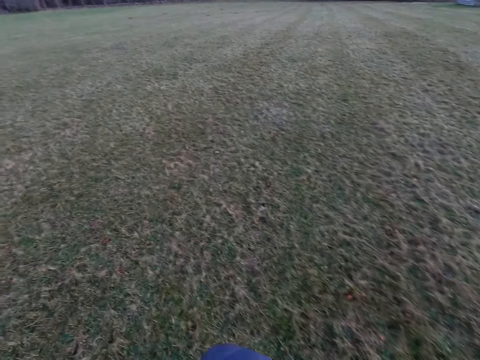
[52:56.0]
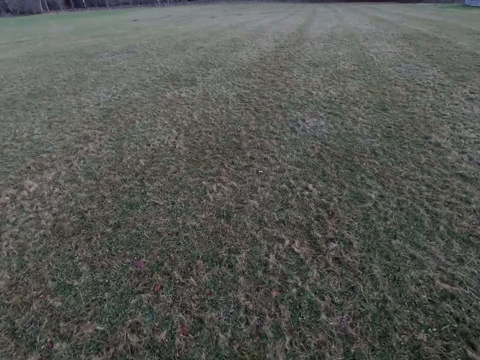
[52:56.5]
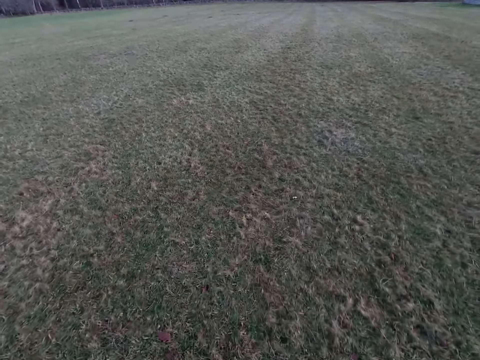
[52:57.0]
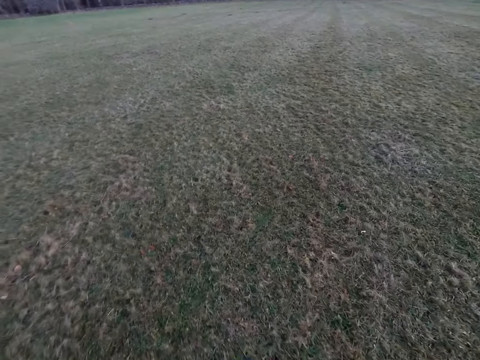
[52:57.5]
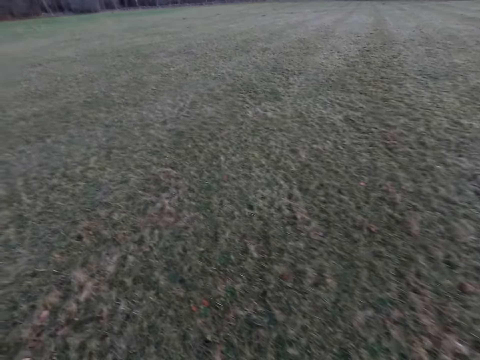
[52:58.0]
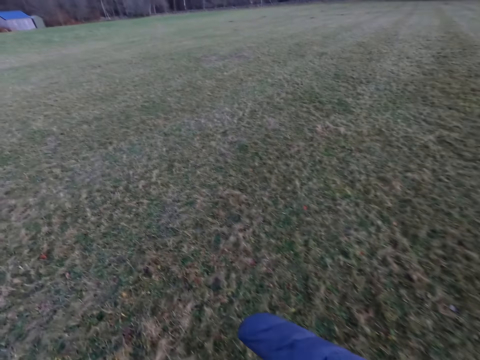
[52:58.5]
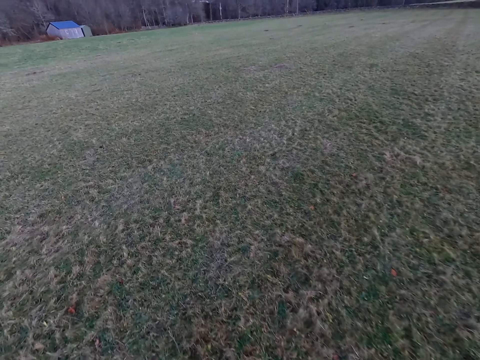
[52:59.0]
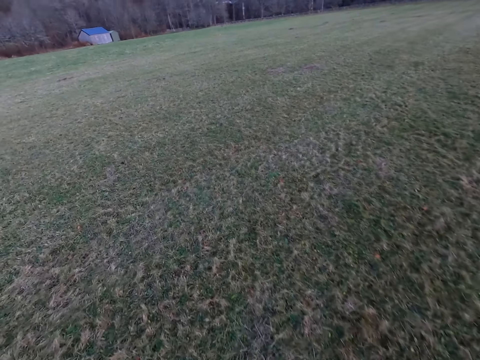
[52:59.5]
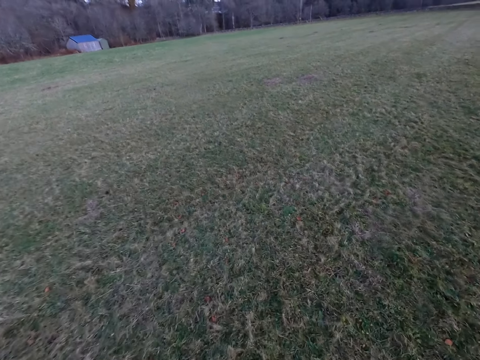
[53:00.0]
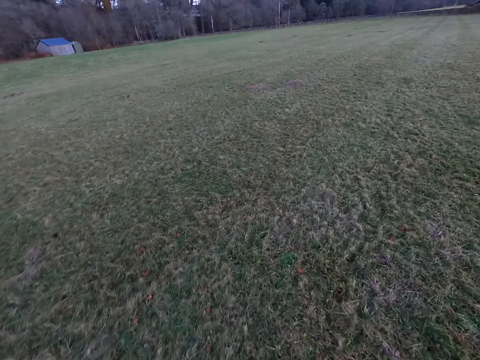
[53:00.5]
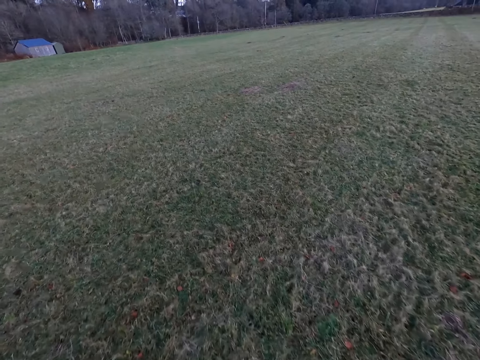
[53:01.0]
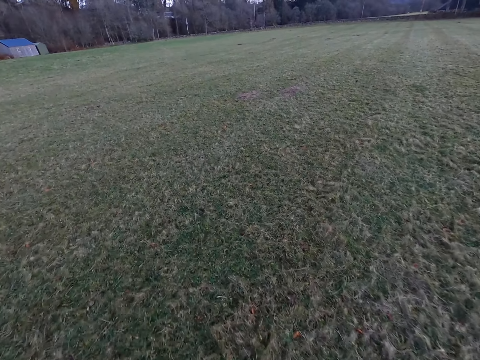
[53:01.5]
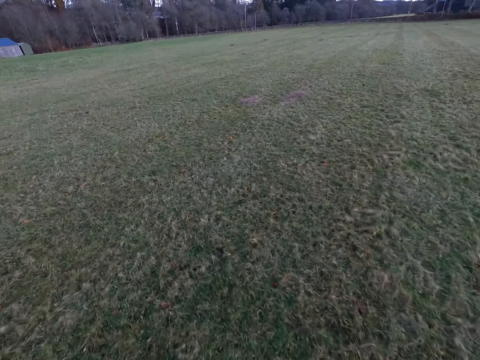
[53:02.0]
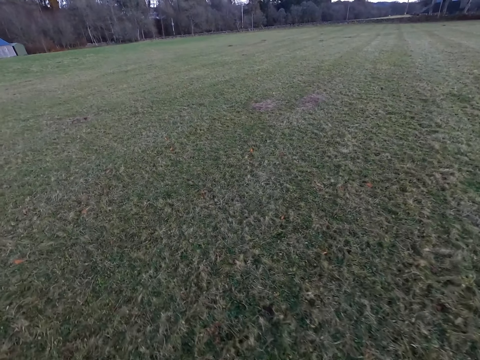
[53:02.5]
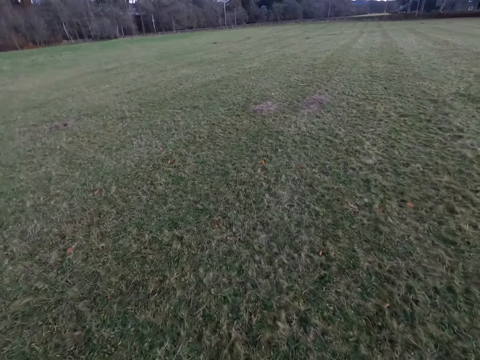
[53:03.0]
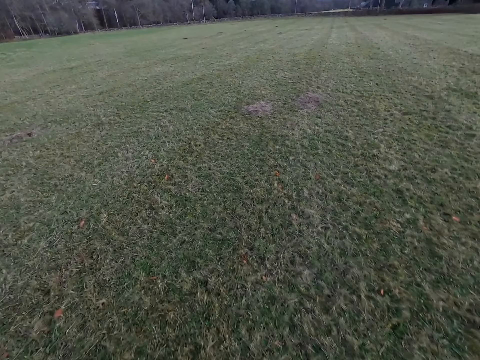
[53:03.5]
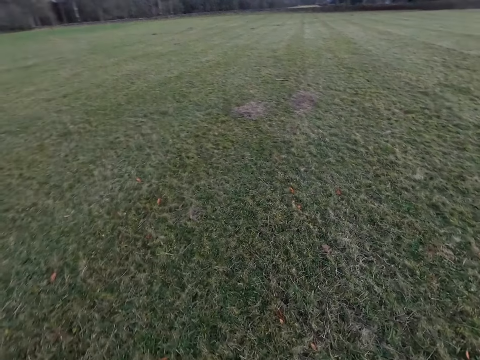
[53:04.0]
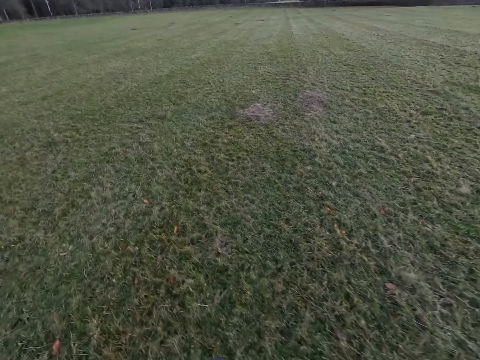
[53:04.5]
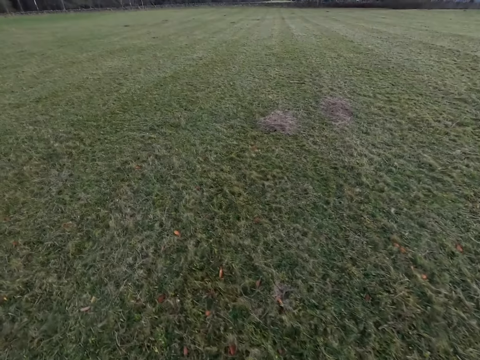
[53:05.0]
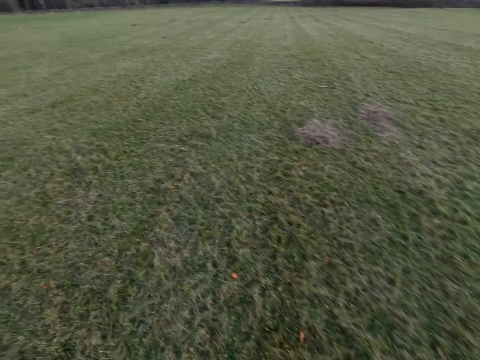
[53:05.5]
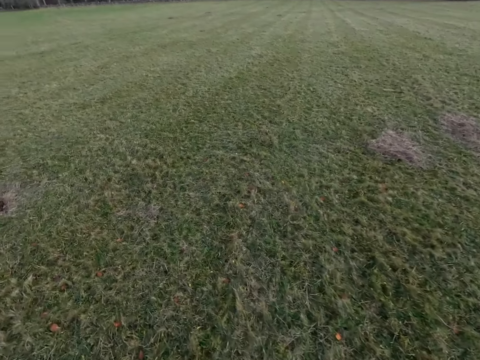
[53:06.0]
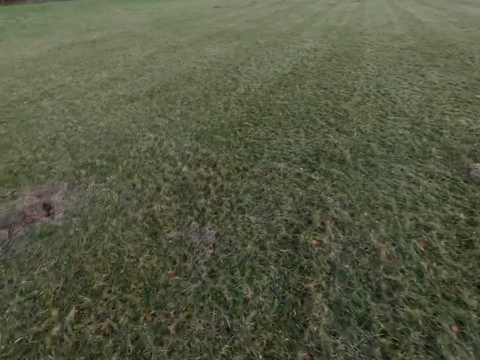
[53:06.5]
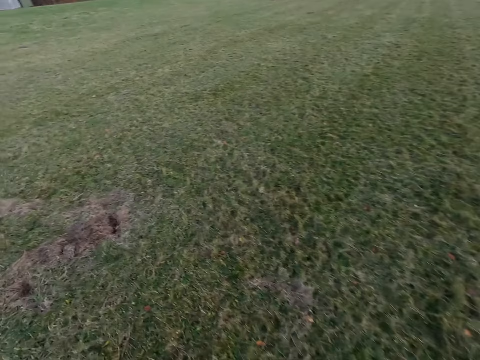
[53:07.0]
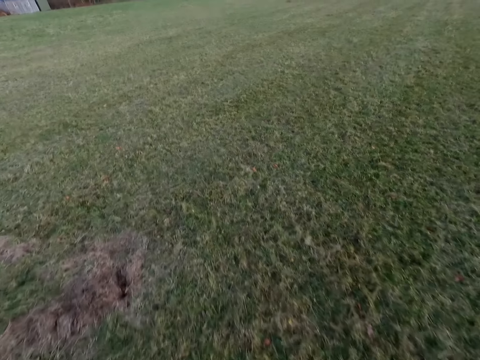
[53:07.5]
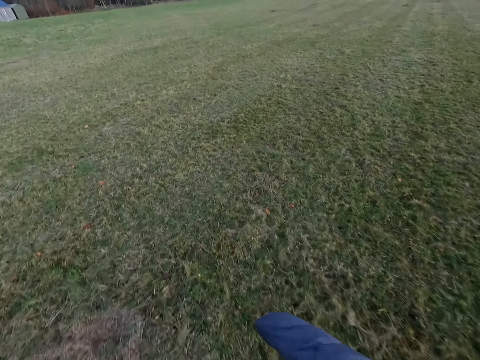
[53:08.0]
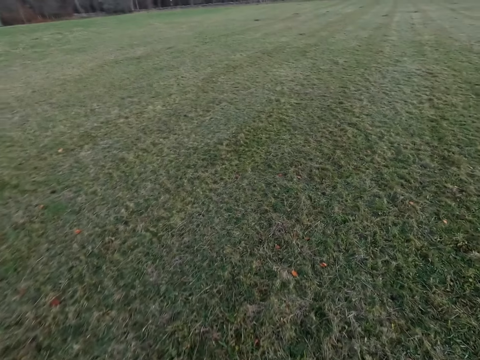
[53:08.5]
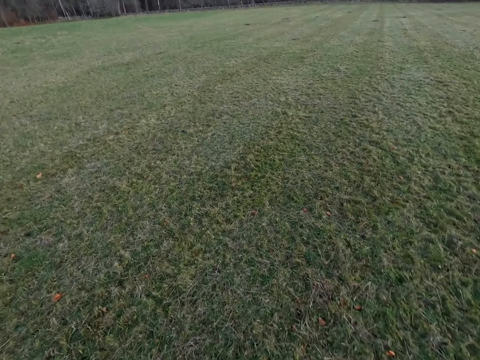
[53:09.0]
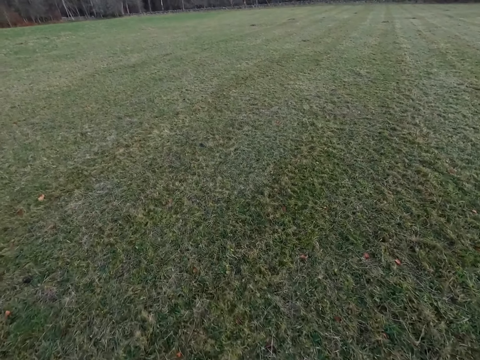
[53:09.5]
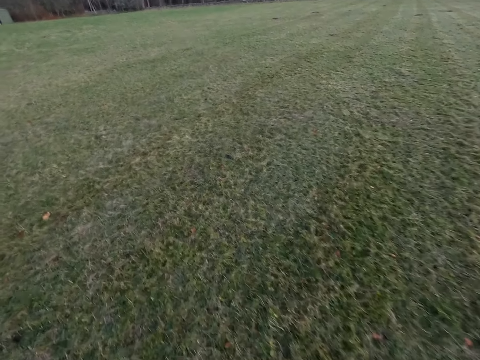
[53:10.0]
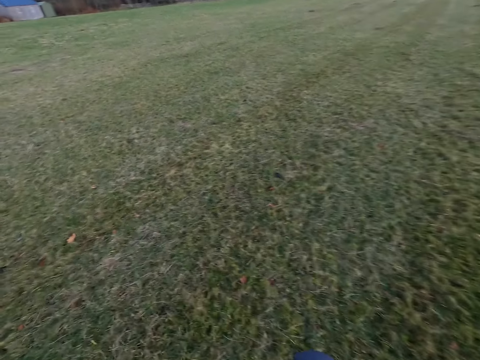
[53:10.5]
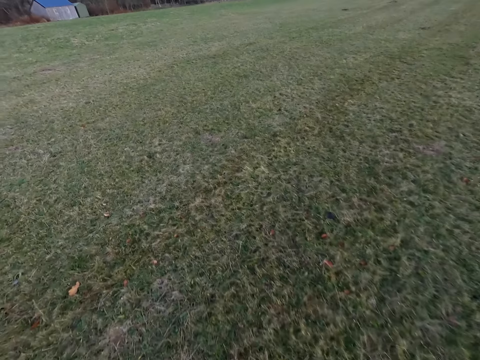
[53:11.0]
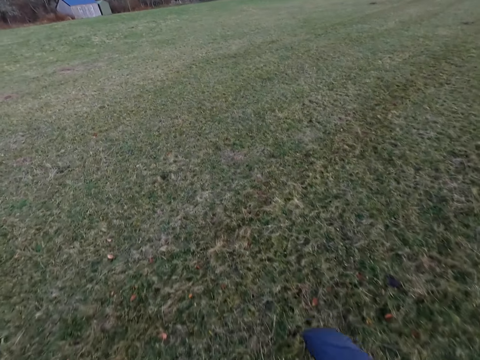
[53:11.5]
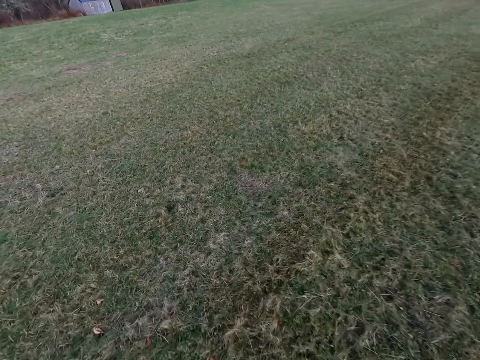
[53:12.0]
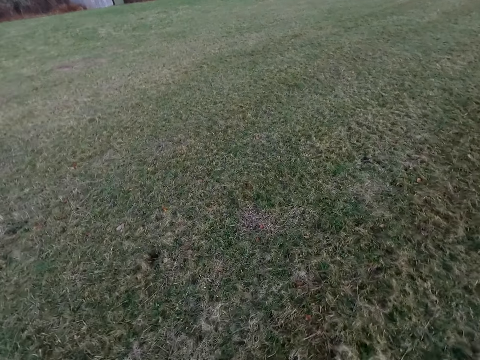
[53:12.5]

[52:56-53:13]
The dog barks. The dog barks again.

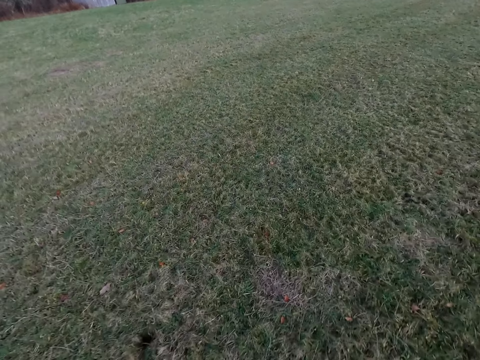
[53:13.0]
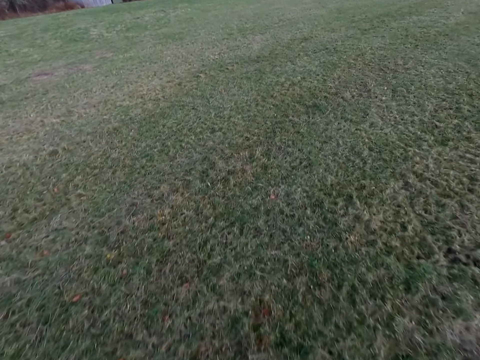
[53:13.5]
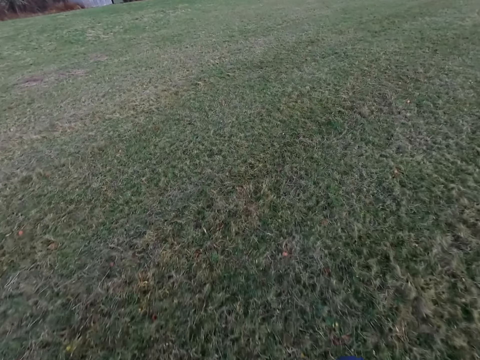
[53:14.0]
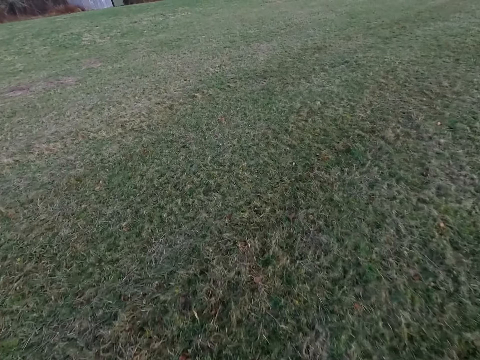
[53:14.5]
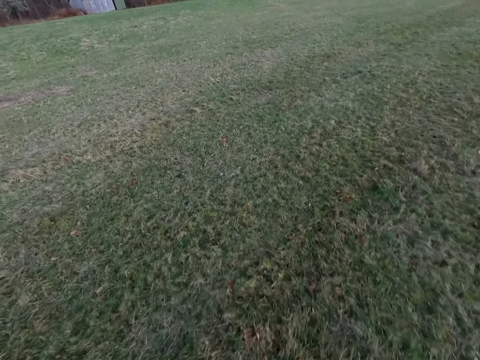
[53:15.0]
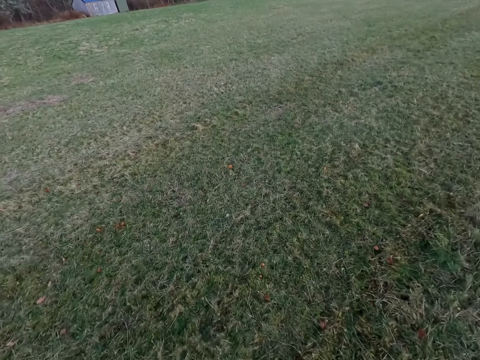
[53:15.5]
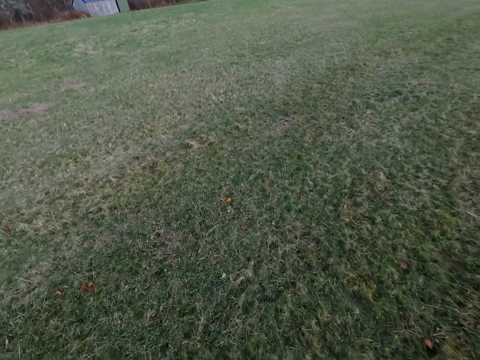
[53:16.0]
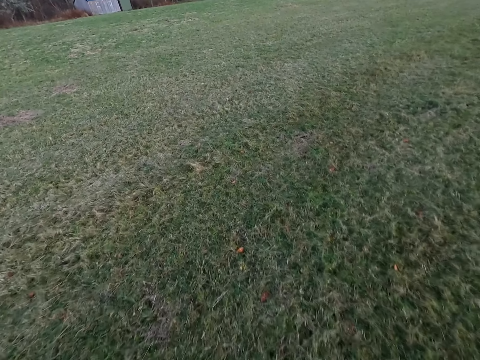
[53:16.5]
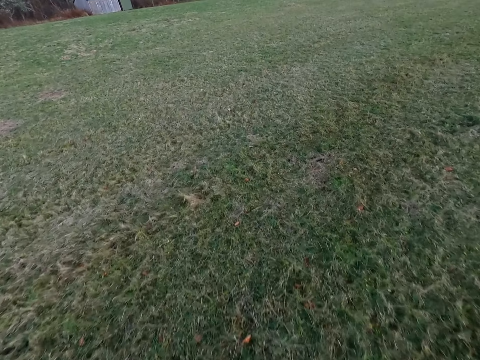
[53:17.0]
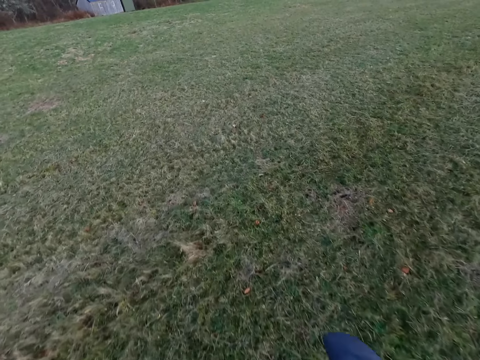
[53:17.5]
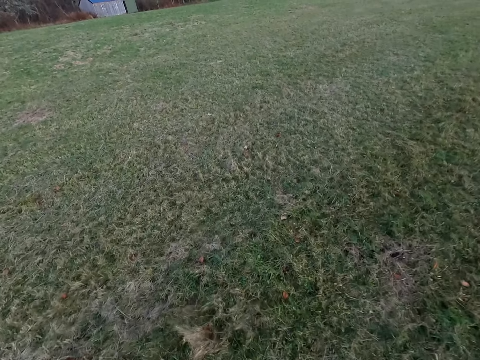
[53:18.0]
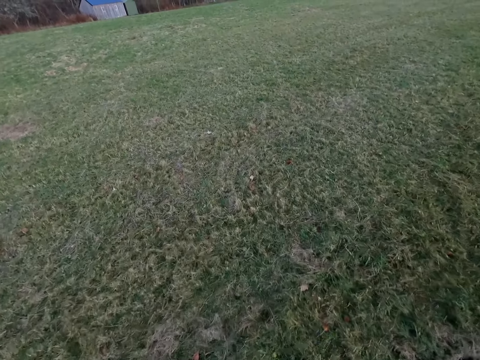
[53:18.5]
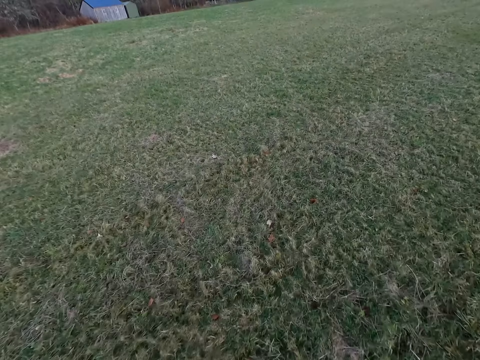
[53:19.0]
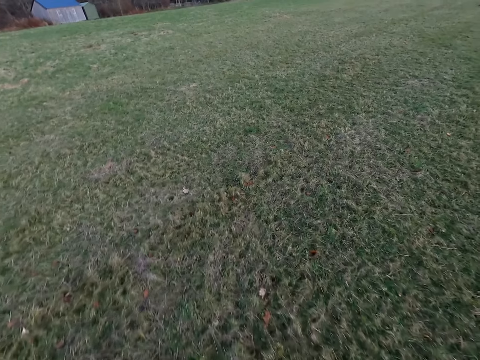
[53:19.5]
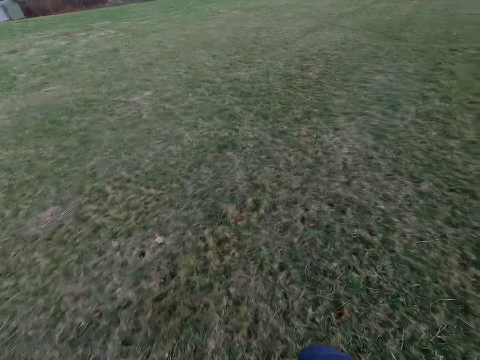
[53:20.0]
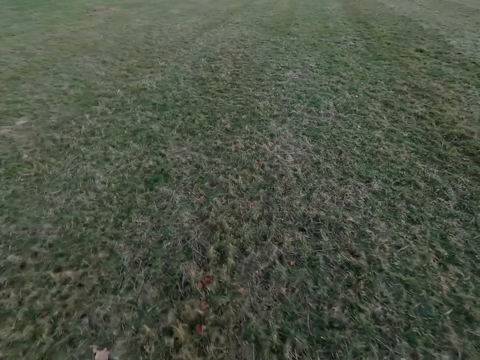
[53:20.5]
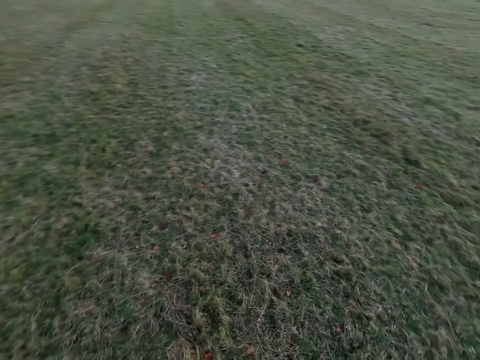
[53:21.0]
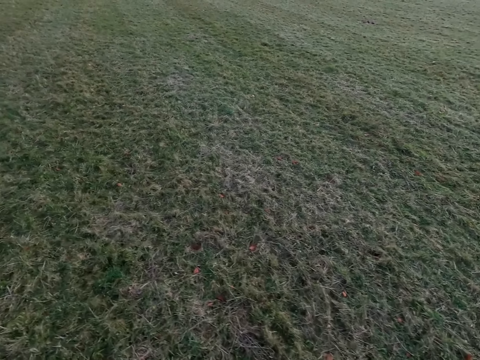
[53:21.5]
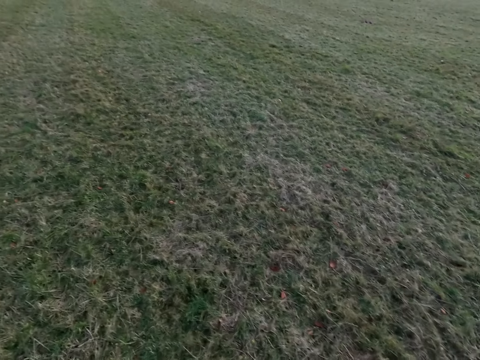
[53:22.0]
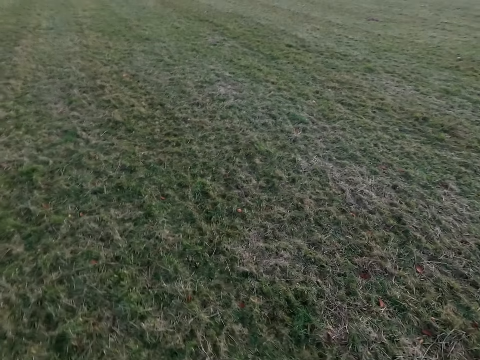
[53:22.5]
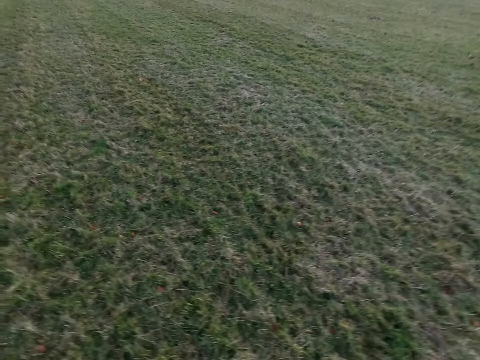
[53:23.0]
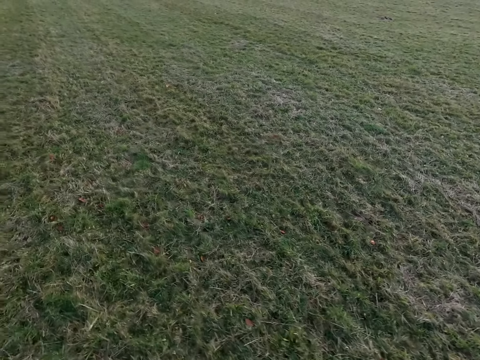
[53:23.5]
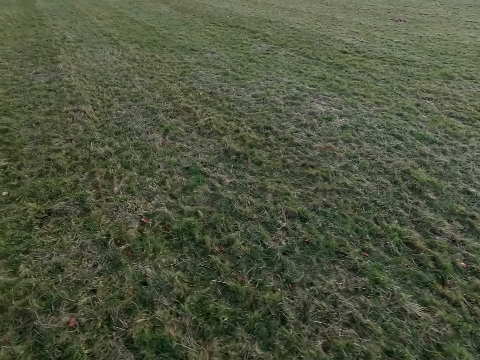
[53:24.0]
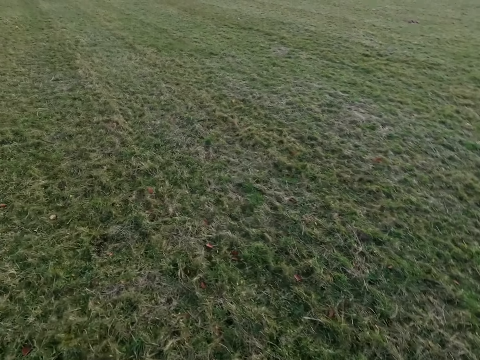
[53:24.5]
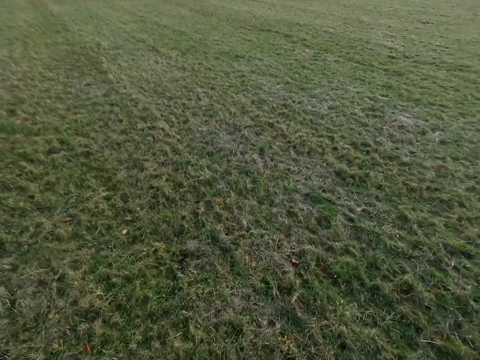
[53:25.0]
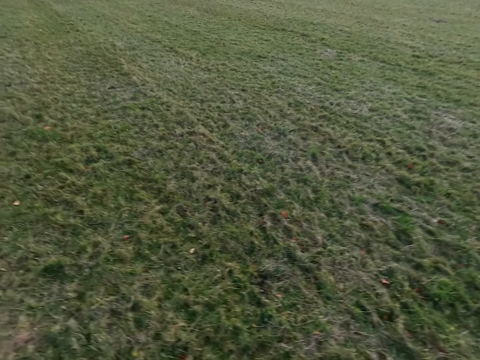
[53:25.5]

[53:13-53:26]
The dog barks. The camera wearer talks.
